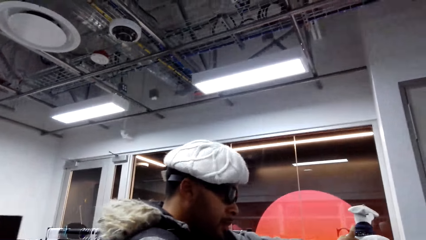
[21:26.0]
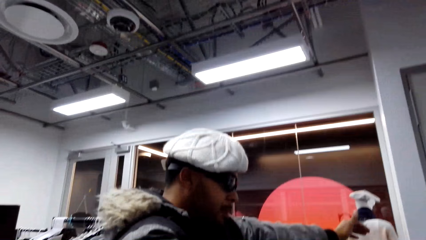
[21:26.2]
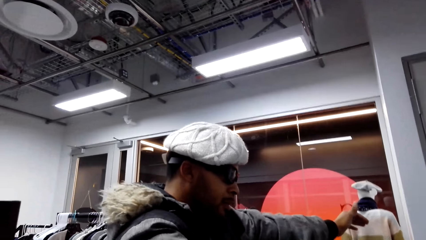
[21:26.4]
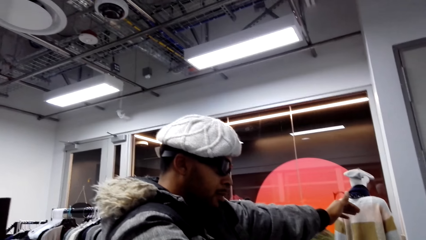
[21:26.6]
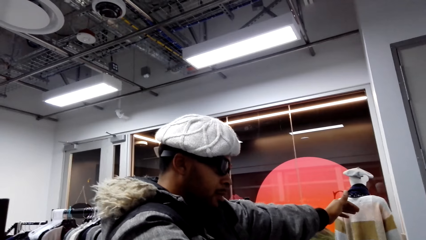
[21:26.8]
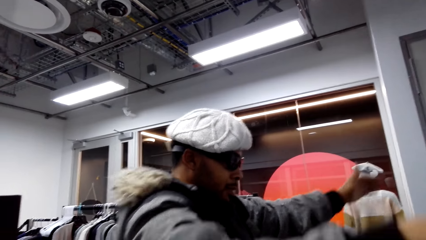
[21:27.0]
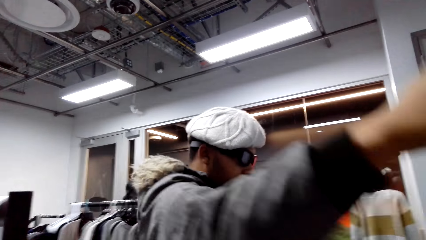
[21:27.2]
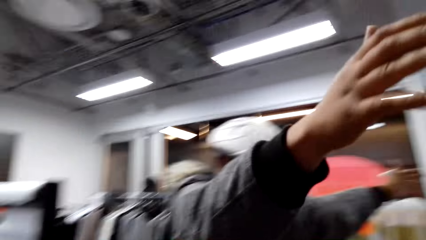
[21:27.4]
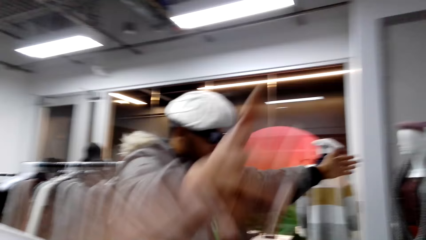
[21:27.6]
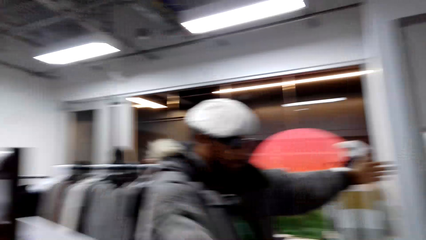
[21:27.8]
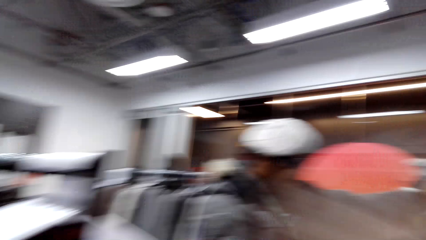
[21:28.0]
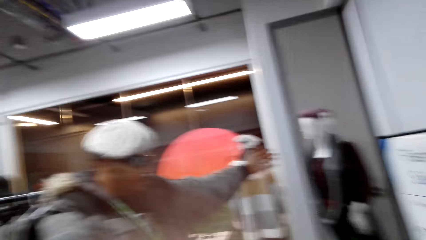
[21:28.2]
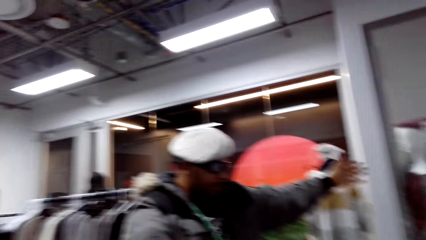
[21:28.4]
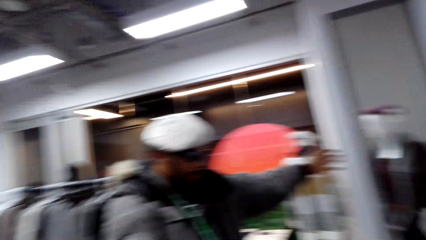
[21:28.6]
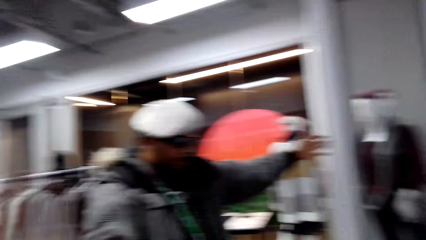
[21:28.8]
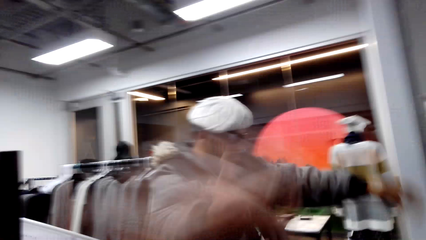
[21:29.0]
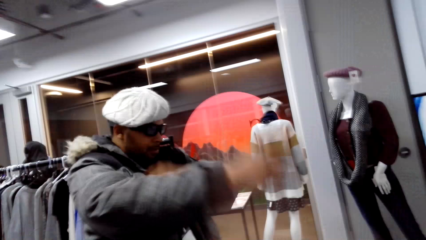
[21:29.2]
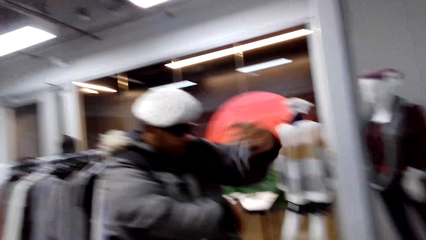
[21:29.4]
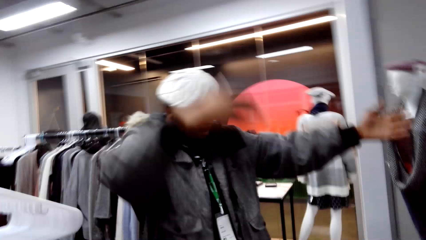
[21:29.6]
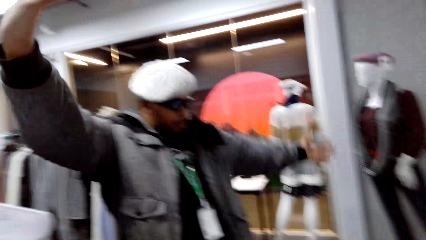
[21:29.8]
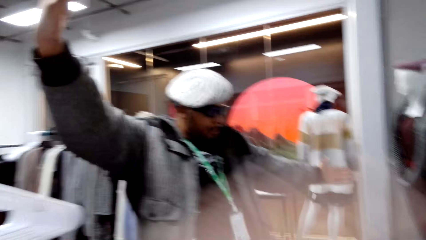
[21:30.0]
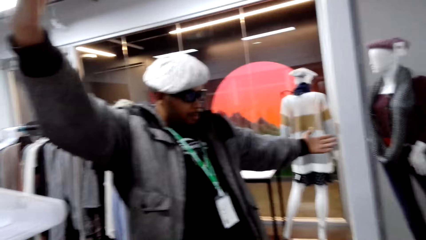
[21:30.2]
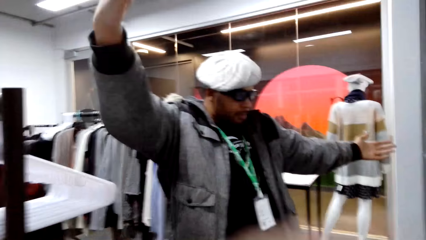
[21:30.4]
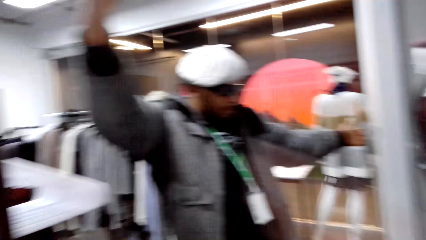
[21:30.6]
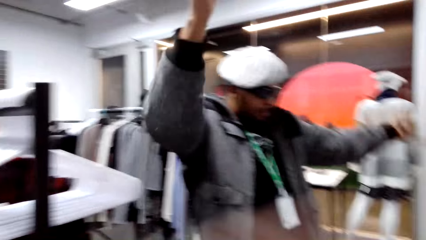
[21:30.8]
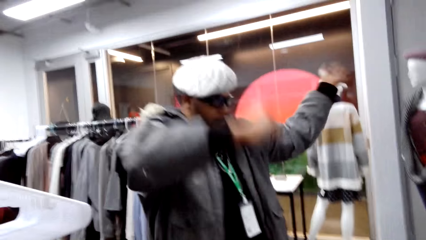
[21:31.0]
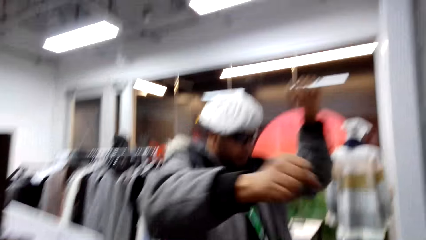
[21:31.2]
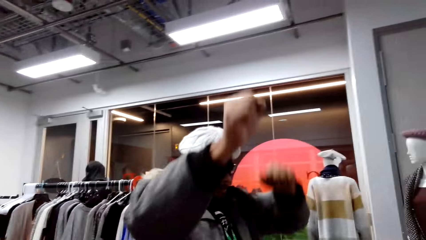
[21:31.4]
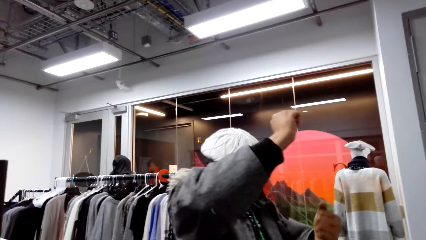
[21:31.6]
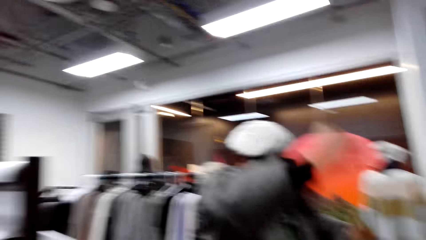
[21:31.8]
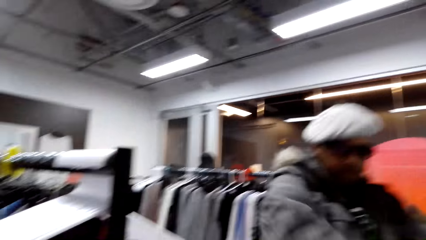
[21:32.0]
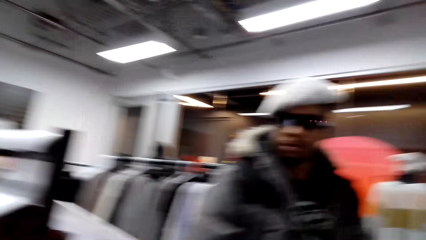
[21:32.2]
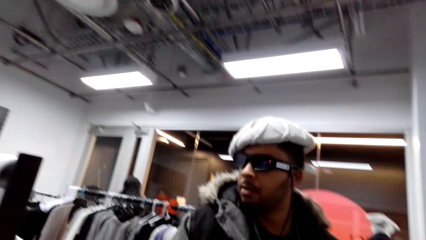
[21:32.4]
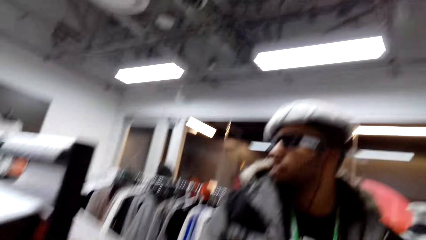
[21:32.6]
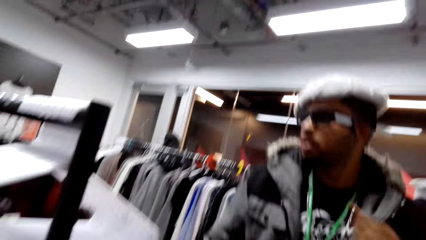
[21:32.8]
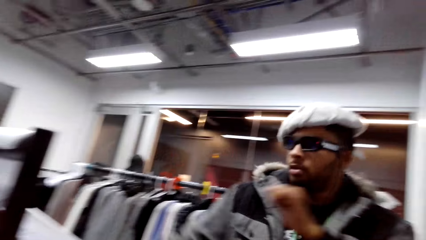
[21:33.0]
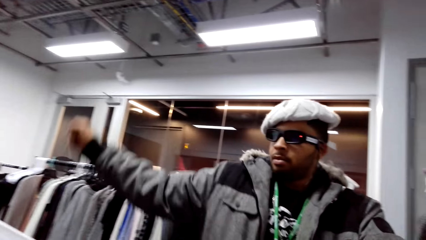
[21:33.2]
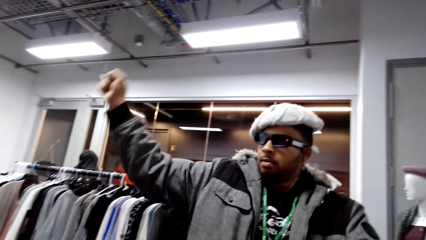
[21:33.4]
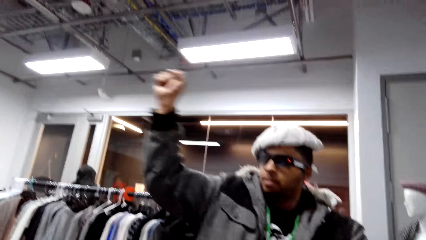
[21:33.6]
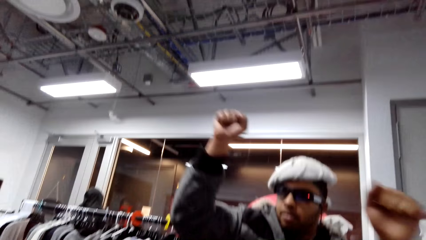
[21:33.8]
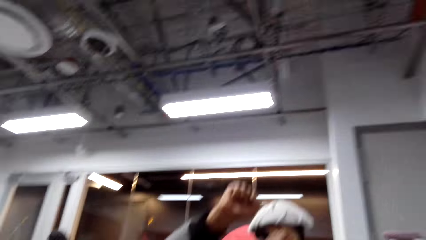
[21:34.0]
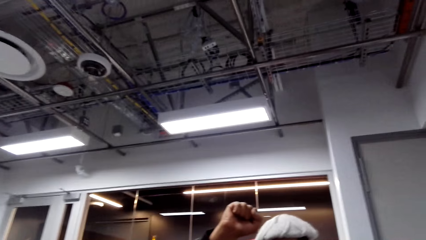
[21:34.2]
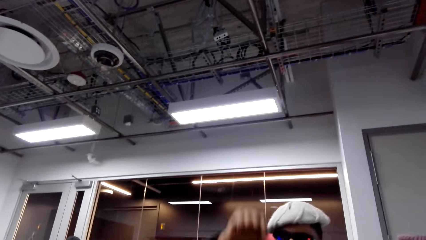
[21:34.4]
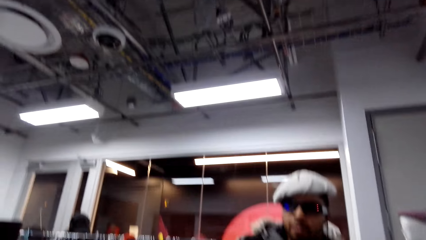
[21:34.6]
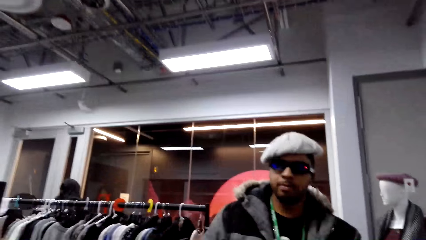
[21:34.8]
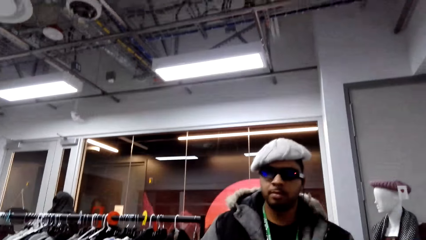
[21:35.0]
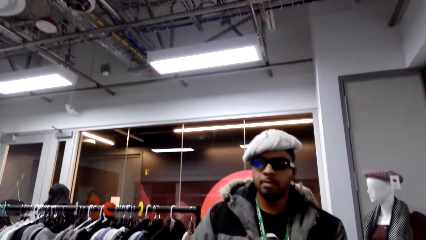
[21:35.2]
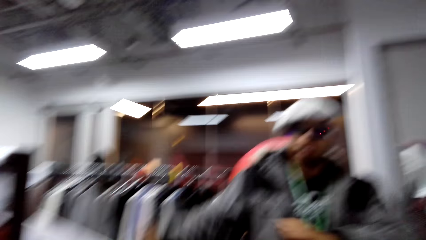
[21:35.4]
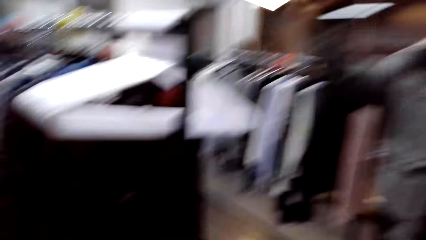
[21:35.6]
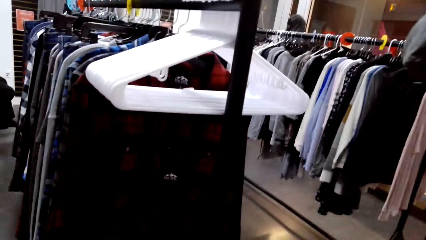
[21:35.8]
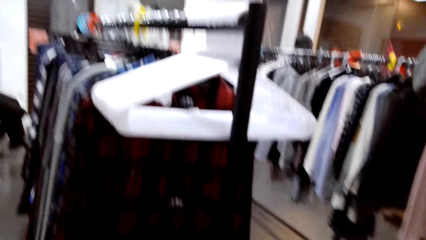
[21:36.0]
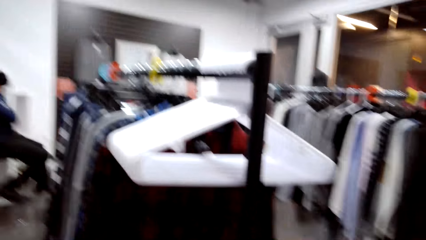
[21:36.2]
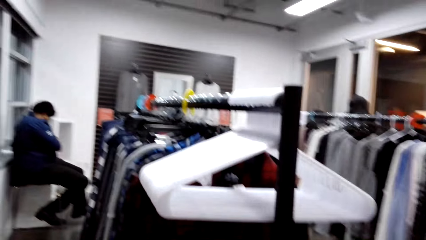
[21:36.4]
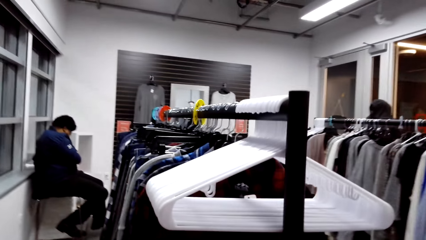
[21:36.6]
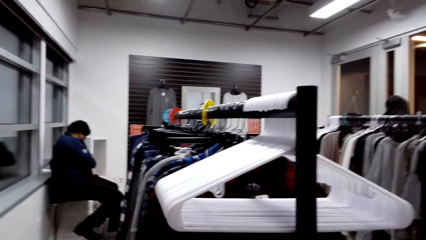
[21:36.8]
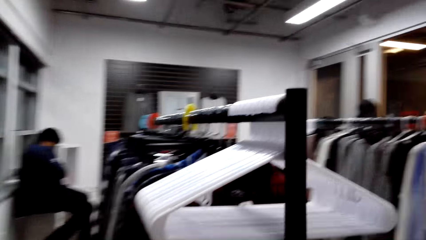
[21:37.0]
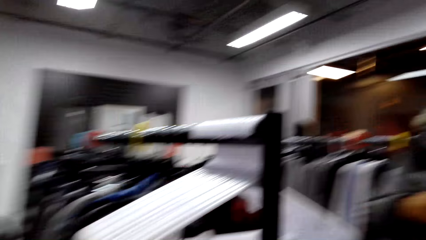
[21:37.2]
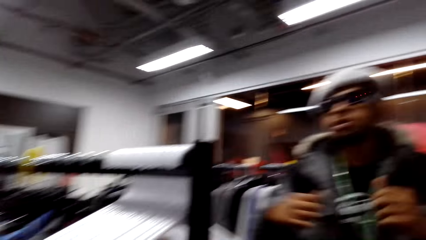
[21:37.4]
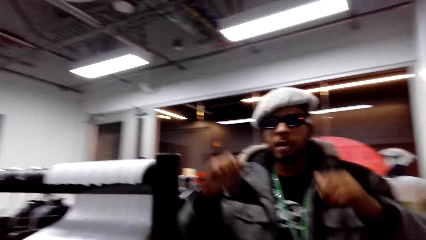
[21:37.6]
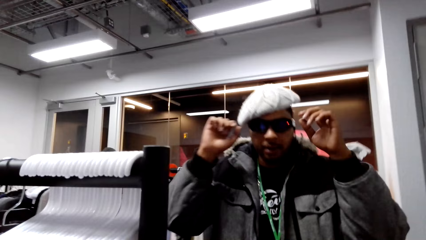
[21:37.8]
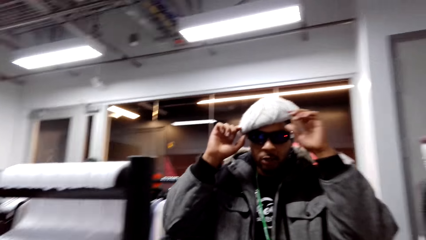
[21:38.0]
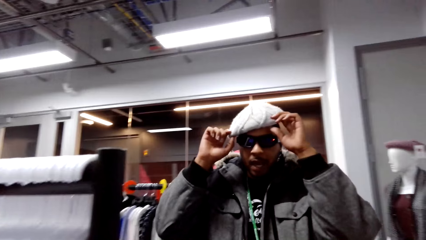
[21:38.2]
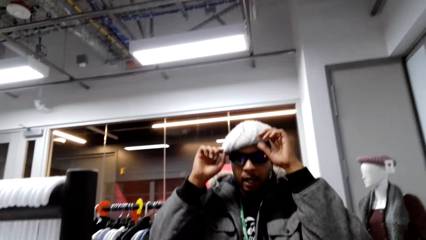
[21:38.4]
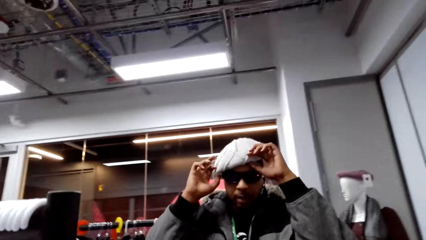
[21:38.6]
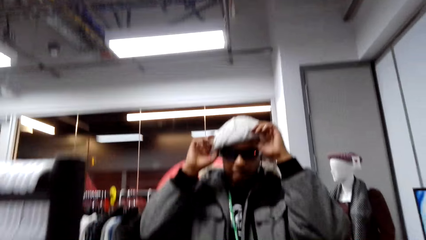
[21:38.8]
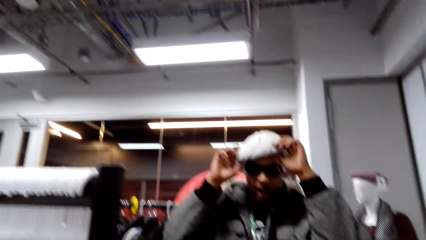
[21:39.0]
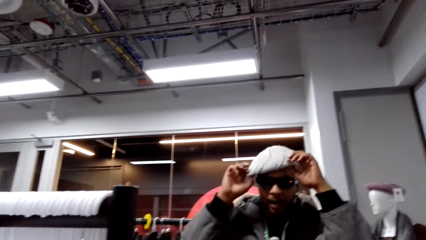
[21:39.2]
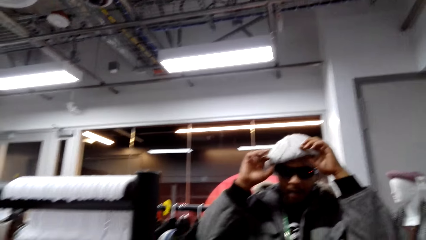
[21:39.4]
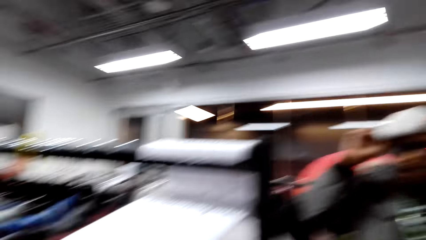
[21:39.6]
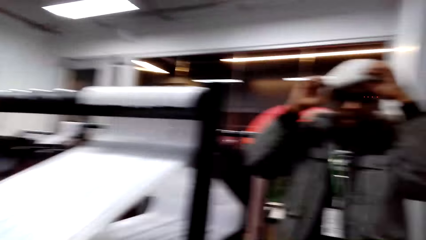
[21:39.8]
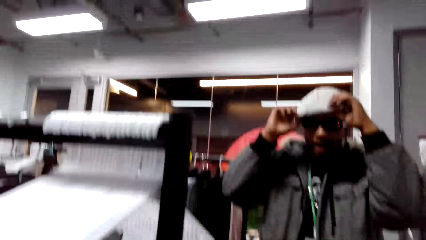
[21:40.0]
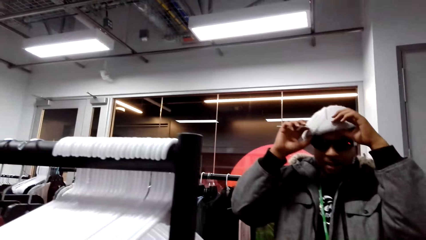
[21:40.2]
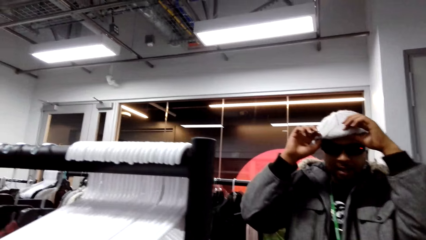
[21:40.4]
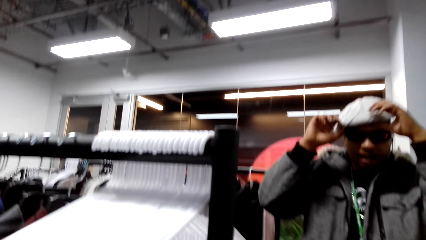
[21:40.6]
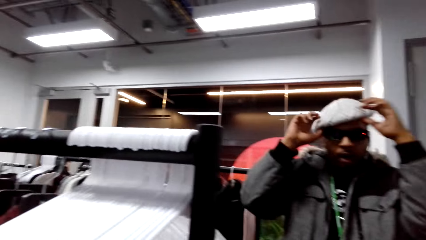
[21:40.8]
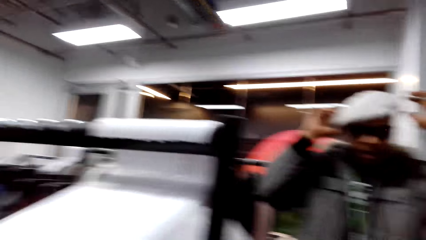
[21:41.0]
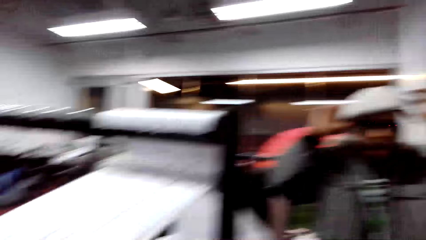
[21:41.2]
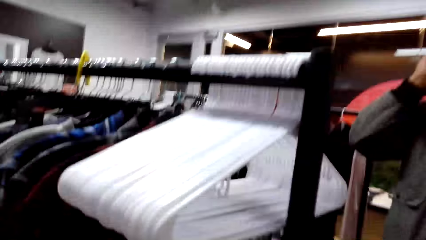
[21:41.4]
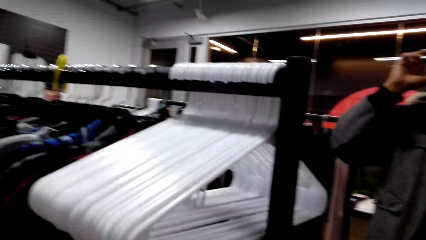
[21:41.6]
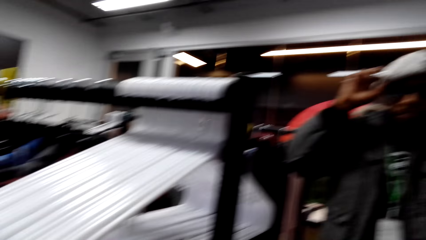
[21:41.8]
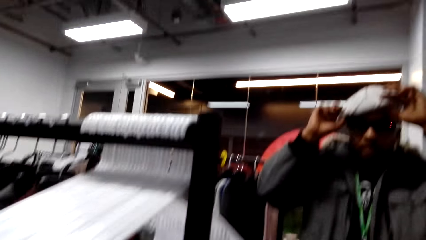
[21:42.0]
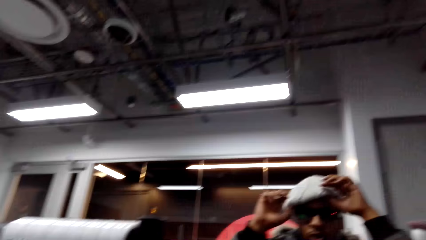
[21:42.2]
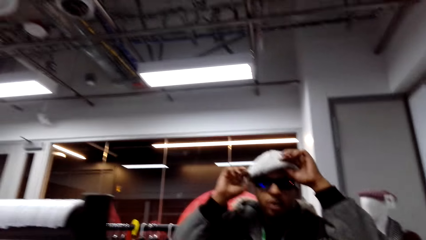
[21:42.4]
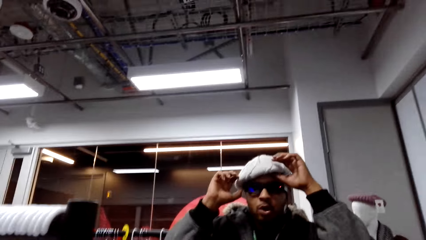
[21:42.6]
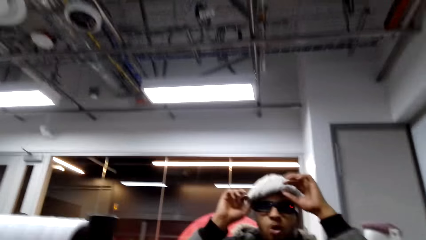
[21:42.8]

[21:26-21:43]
A man dances. The man makes jokes at the mirror. The camera wearer looks at a person. The man holds his cap.
